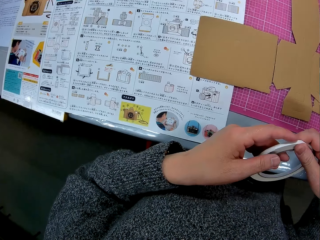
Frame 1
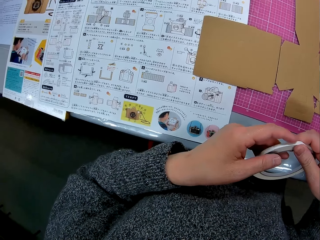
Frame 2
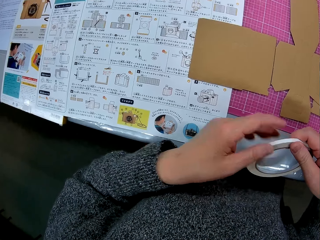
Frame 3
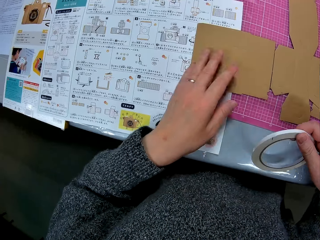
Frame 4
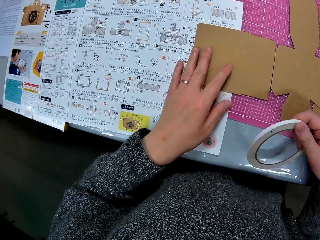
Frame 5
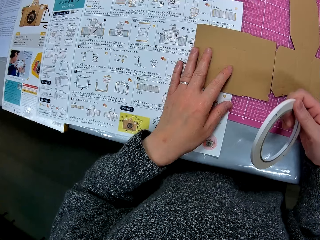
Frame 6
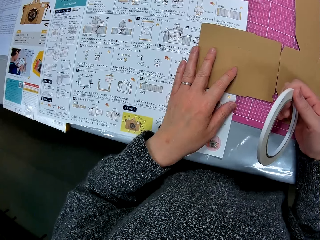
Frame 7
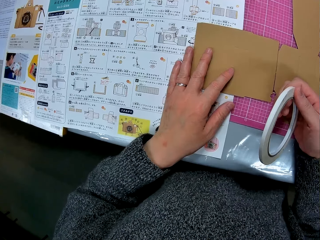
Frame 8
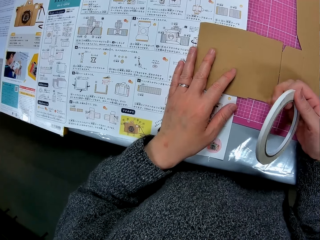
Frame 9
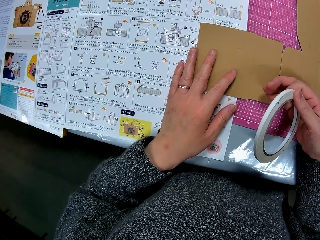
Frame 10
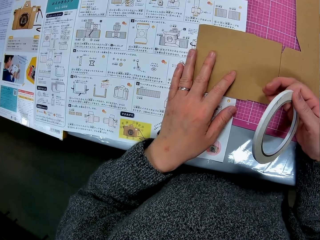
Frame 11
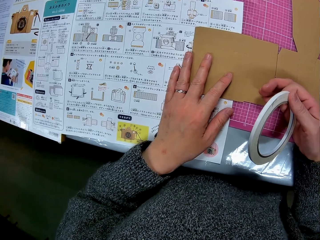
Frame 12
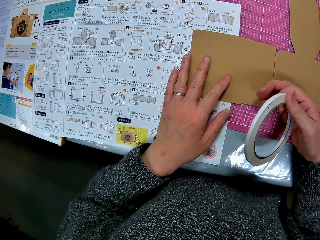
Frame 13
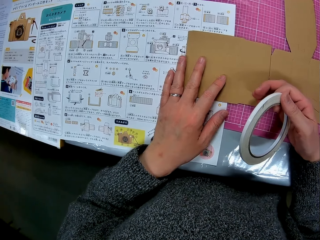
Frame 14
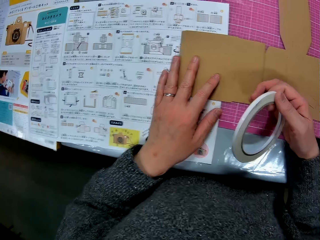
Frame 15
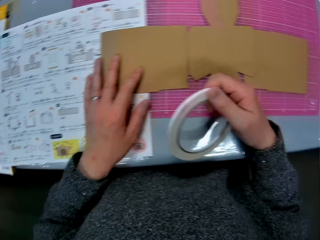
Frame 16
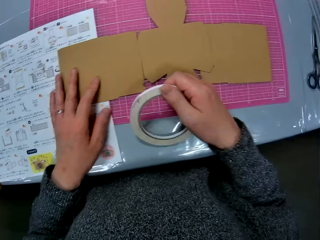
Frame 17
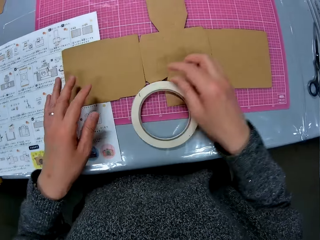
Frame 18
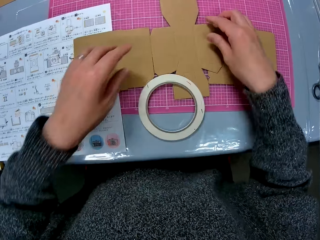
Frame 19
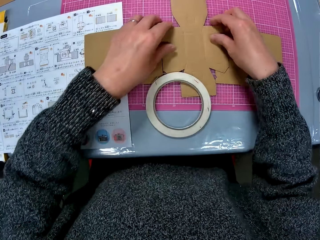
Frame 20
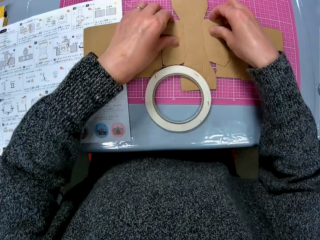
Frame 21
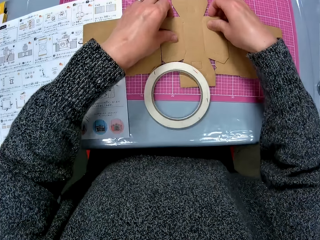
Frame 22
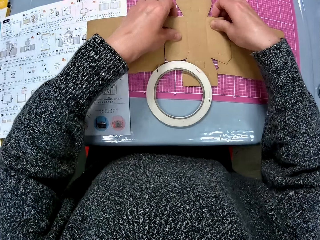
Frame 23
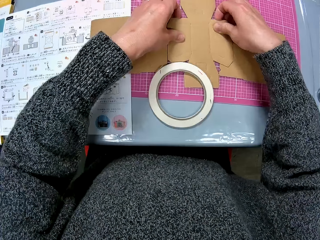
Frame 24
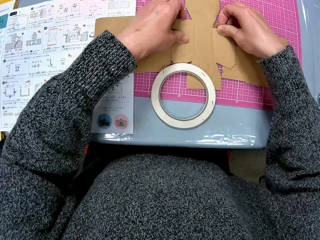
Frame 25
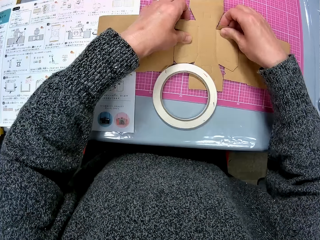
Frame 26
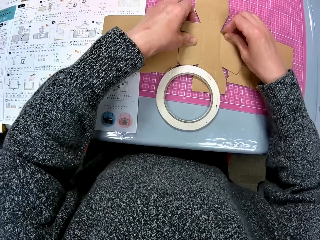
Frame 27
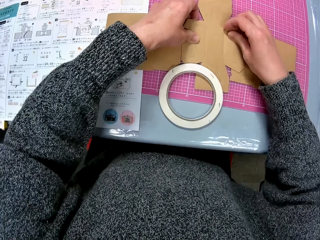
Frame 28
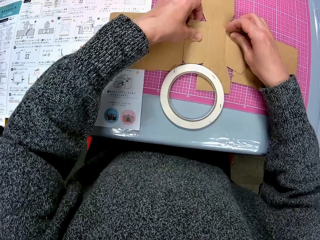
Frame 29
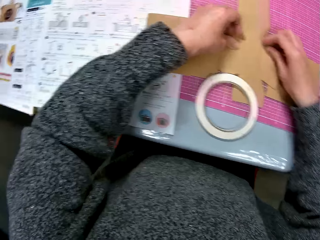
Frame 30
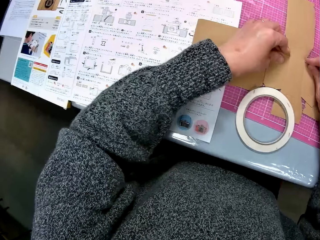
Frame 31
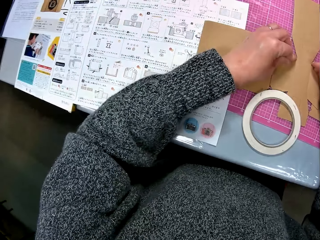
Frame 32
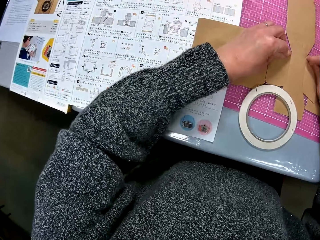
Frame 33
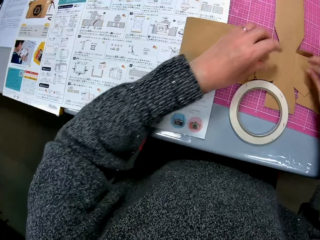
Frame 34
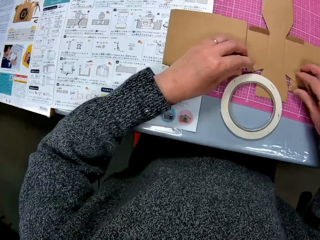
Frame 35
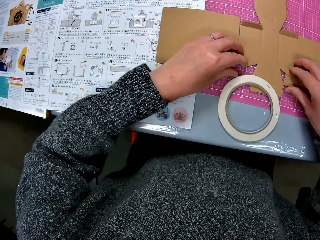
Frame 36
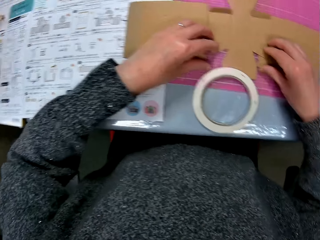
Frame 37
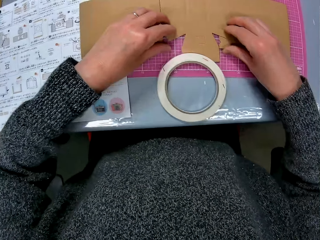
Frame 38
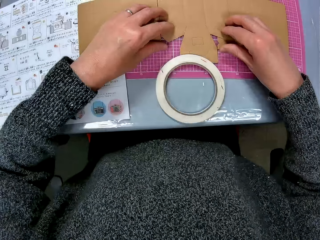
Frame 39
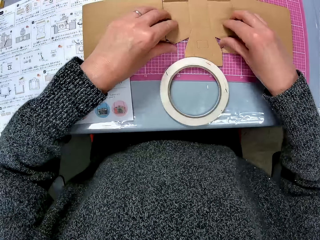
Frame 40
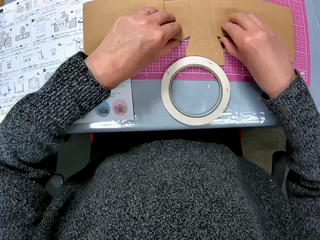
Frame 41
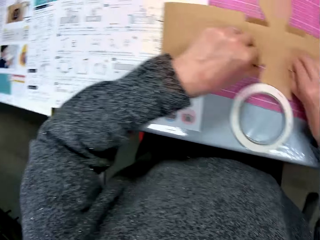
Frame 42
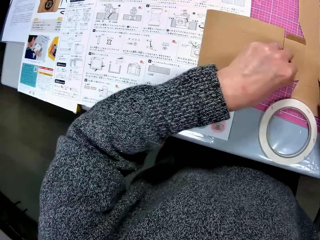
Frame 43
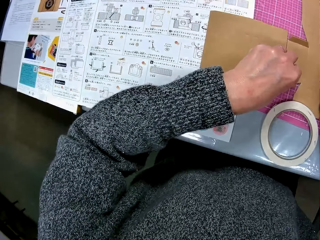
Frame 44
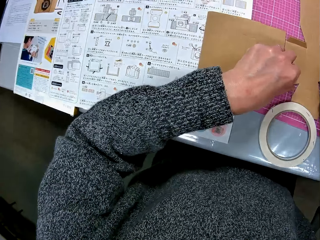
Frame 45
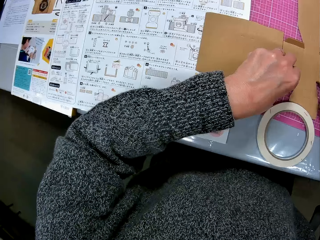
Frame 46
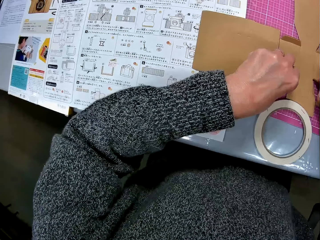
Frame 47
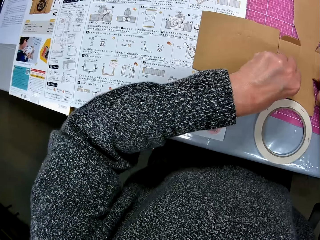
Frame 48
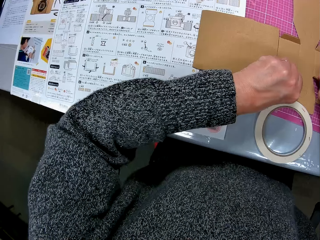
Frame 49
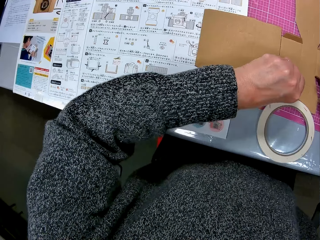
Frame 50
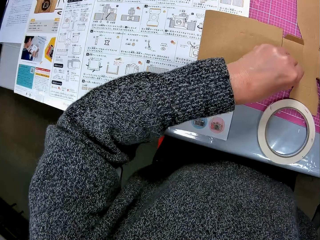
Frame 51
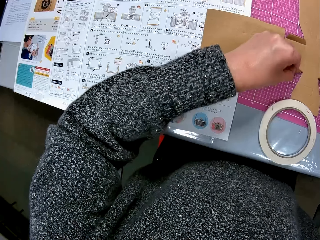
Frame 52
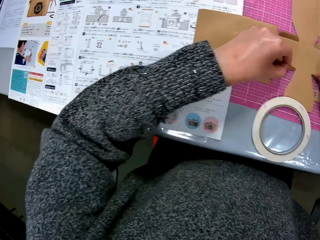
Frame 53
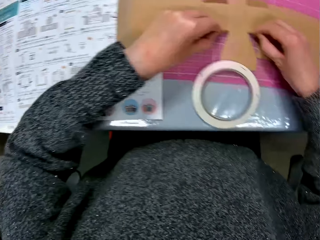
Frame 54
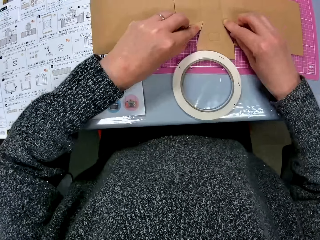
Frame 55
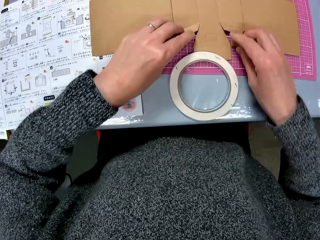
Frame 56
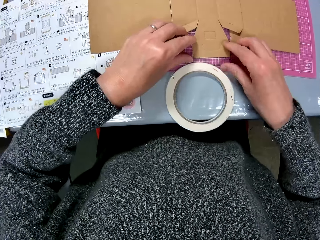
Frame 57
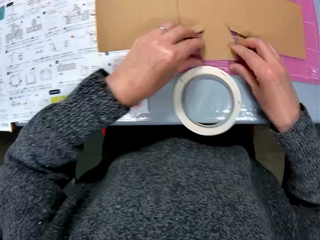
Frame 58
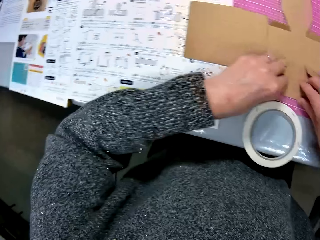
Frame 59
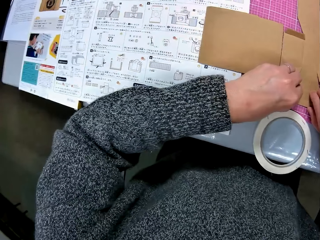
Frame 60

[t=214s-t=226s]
The camera wearer holds the piece of cardboard. They drop the cello tape on the table. They fold the edges of the cardboard paper on the table.

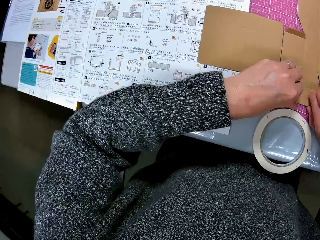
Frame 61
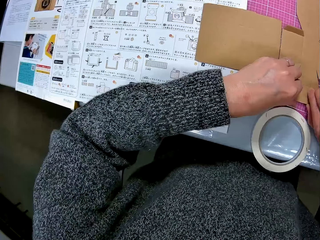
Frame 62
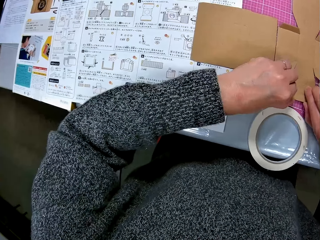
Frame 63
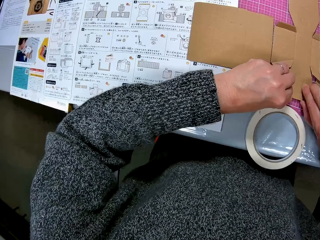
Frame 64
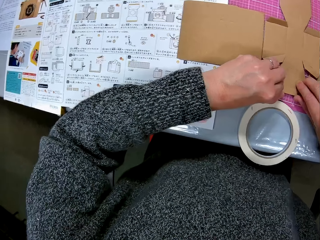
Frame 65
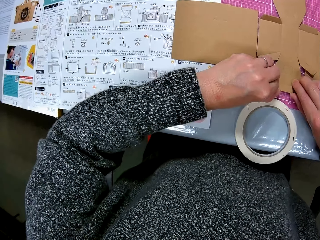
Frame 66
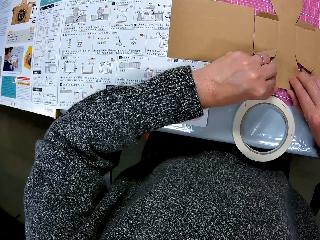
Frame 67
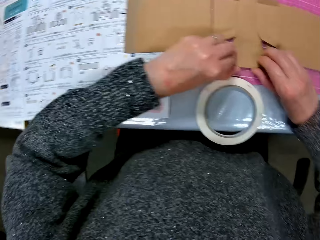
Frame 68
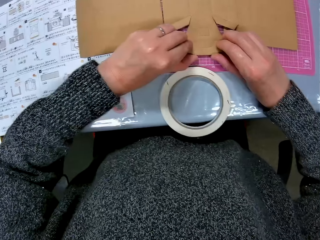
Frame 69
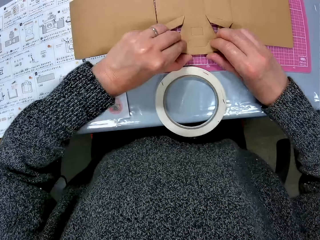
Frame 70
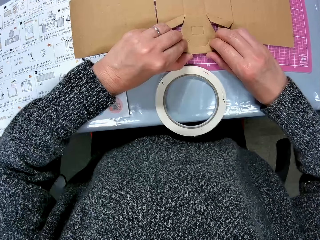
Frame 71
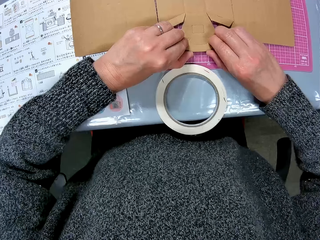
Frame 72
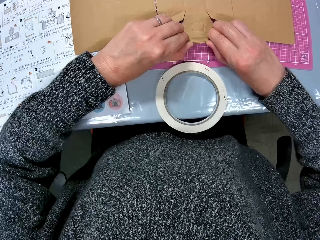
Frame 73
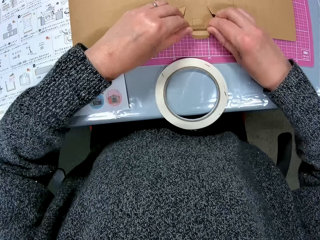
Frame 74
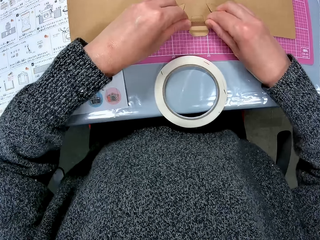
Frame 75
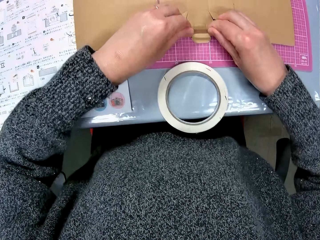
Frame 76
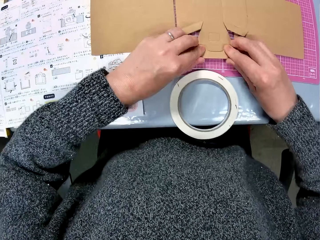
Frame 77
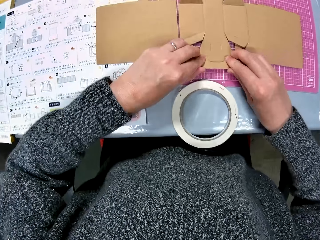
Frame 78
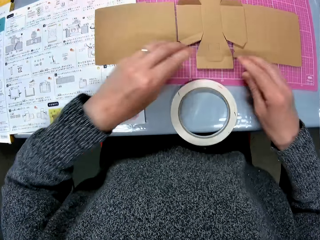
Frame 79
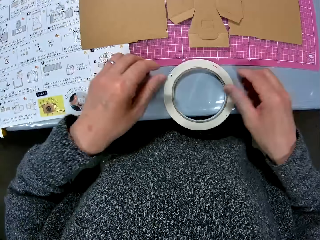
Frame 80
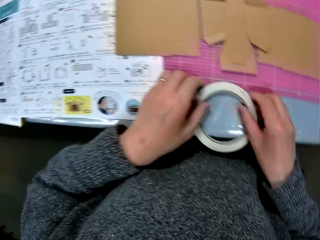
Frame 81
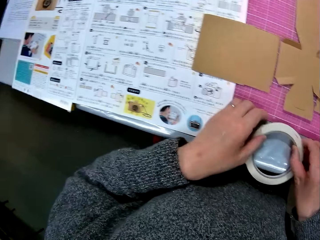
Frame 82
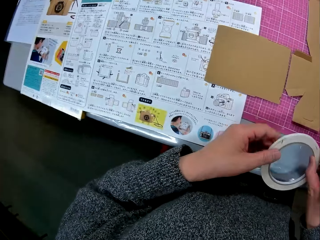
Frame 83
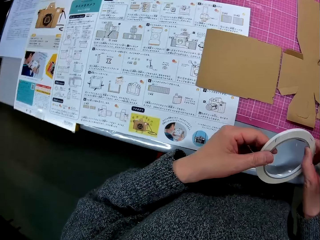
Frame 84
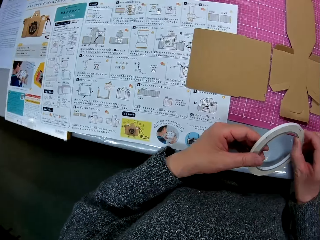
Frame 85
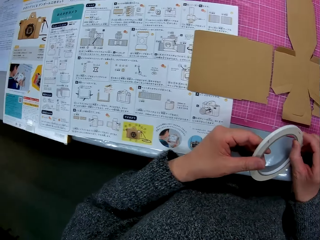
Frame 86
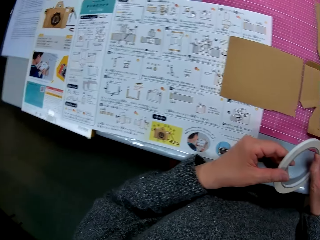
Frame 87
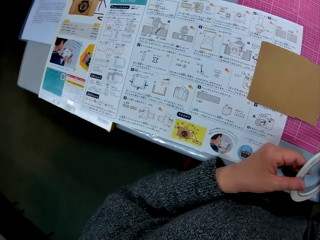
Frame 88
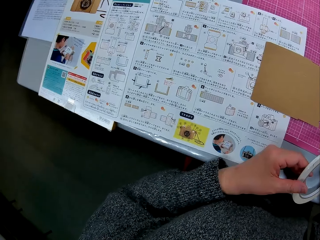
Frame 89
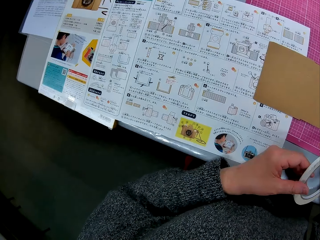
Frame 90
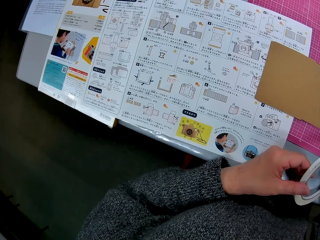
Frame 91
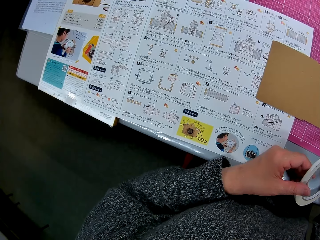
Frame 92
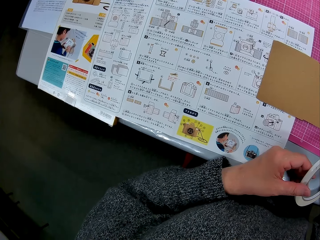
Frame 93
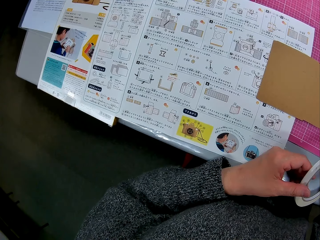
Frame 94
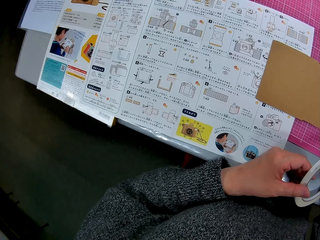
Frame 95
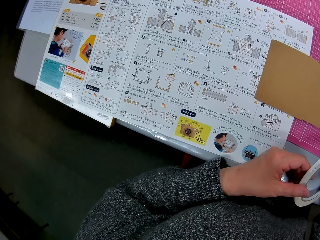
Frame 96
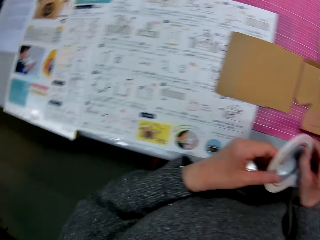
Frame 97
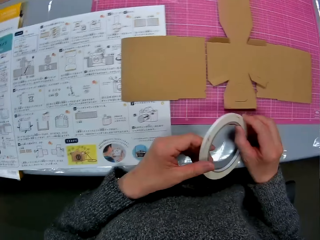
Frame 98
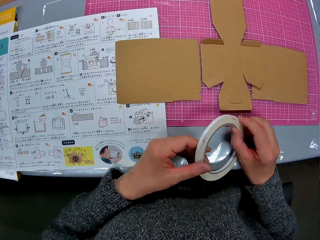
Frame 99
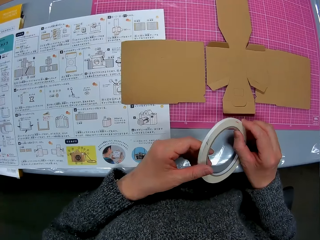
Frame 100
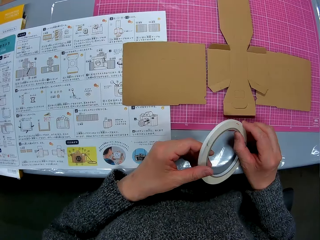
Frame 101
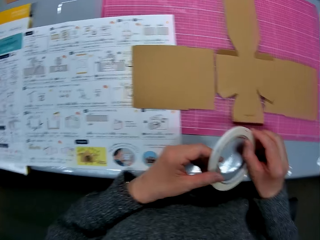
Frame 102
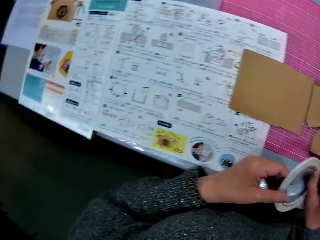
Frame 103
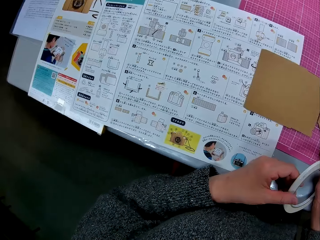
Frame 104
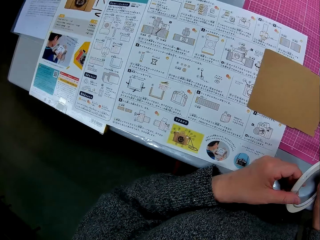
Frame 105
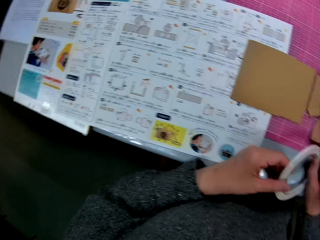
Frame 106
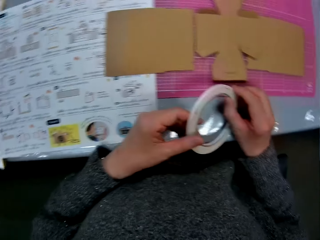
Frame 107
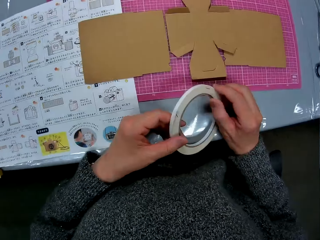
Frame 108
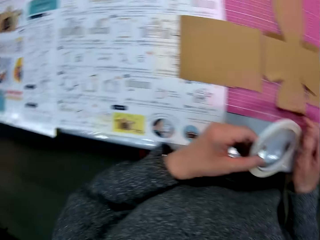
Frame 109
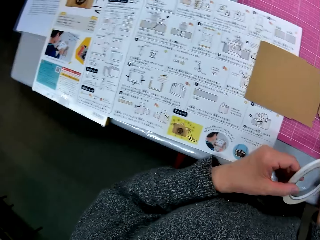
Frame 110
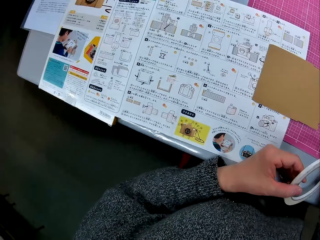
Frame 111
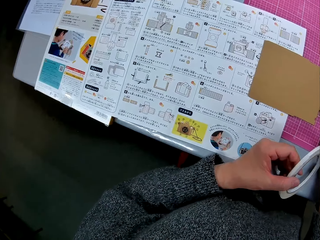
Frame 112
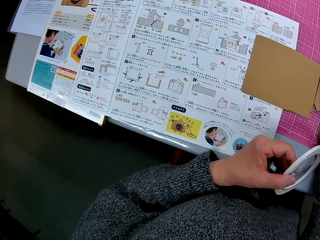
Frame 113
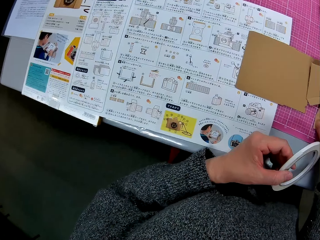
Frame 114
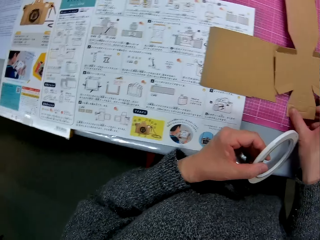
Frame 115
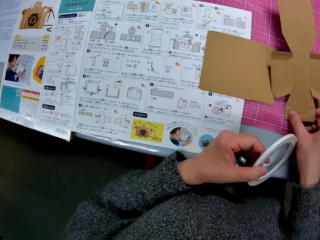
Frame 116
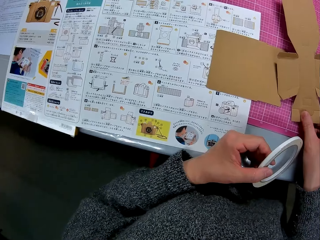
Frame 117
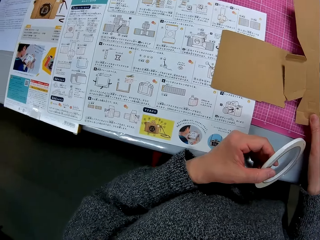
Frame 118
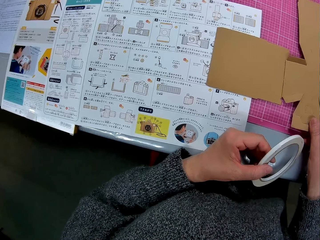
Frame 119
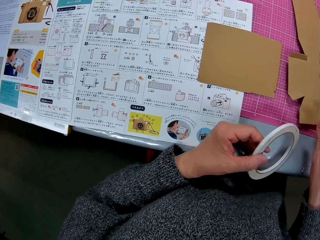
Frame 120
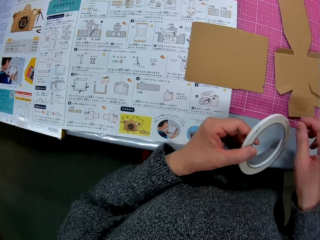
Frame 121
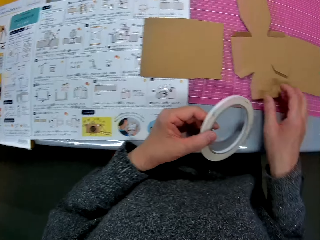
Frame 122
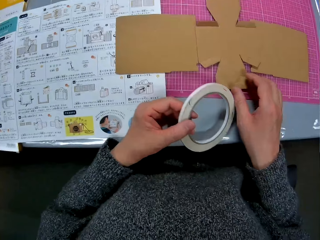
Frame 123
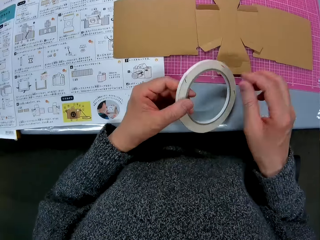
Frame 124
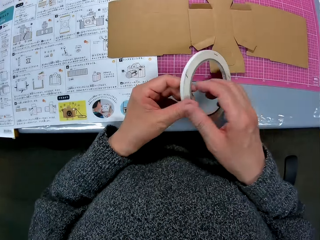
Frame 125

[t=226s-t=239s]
The camera wearer picks up the cello tape from the table. They look at the paper on the table. They look at the cardboard paper on the table. They look at the paper on the table. They adjust the cardboard paper on the table.
